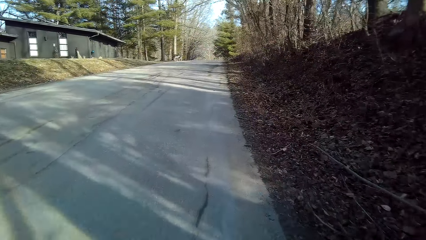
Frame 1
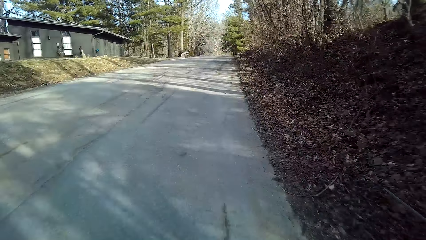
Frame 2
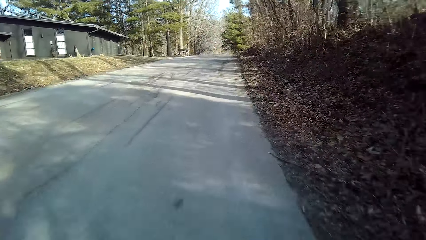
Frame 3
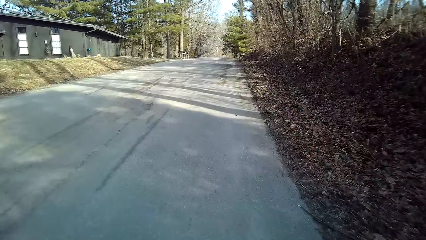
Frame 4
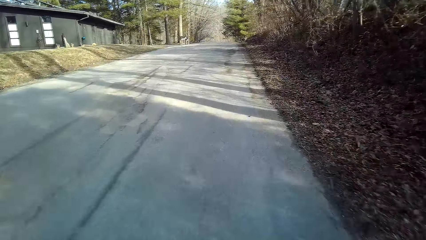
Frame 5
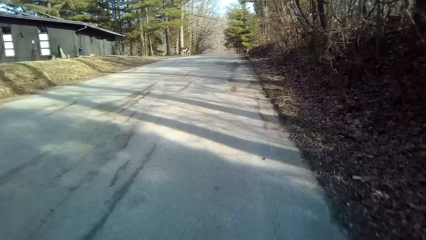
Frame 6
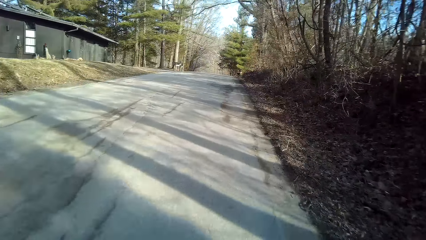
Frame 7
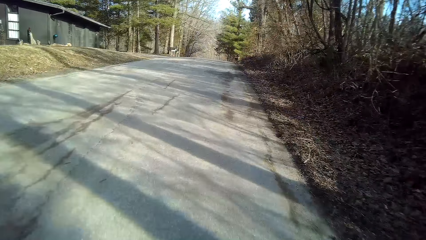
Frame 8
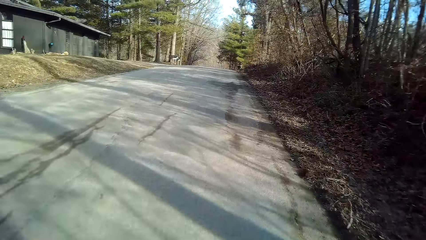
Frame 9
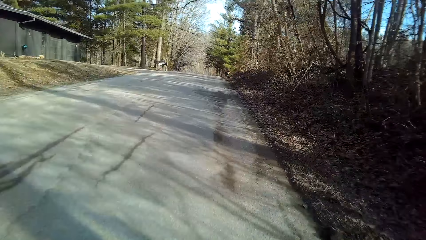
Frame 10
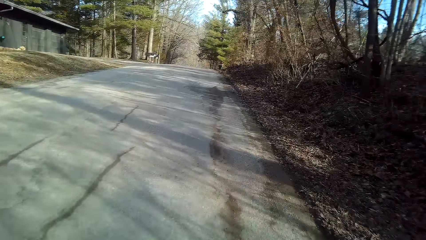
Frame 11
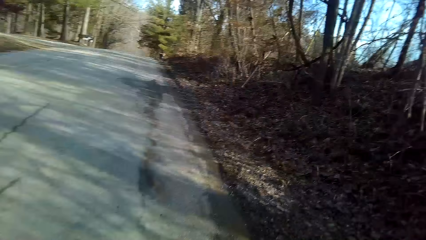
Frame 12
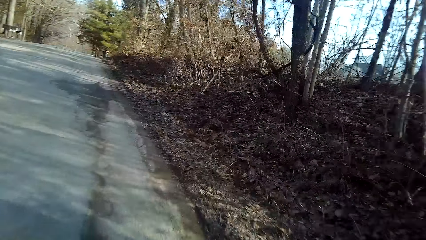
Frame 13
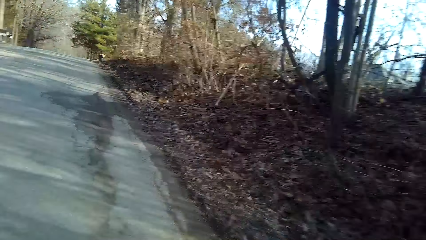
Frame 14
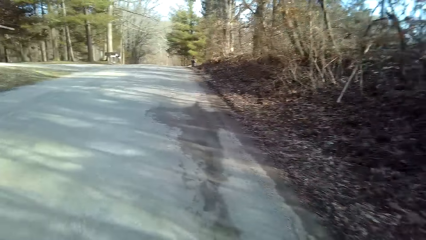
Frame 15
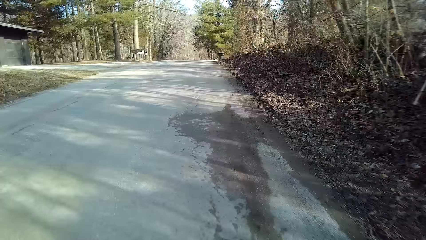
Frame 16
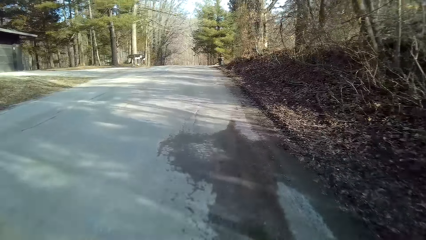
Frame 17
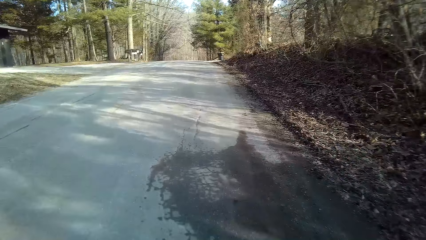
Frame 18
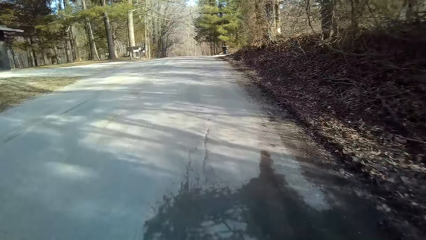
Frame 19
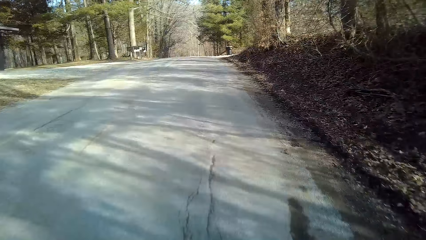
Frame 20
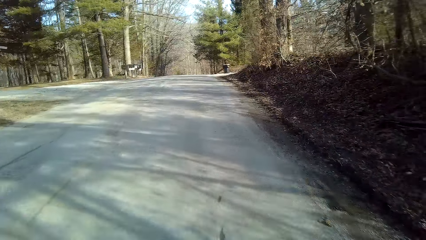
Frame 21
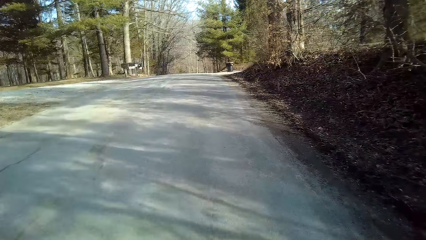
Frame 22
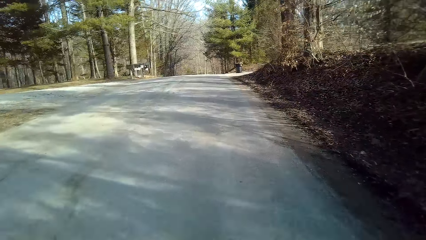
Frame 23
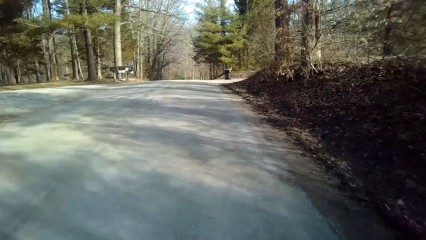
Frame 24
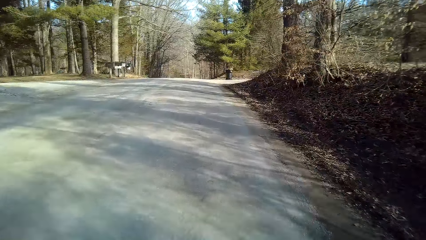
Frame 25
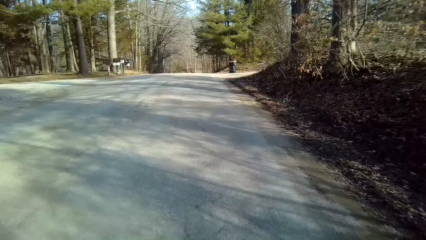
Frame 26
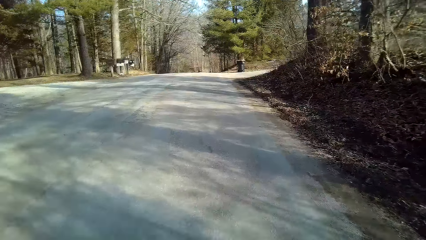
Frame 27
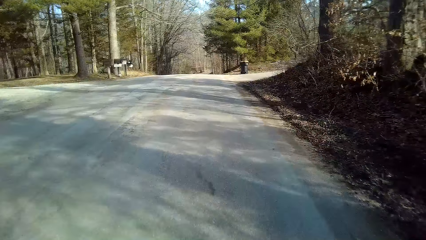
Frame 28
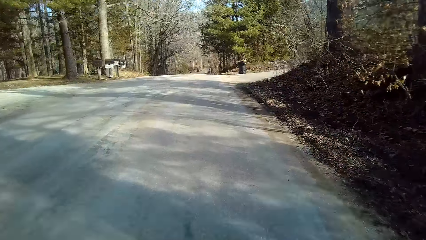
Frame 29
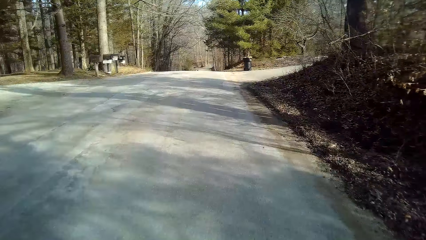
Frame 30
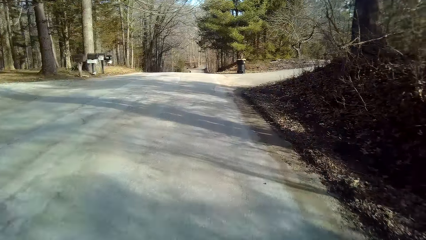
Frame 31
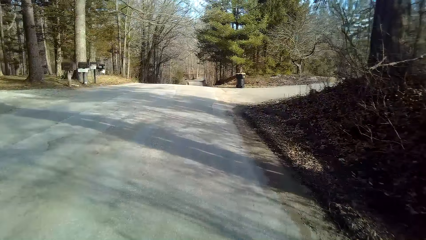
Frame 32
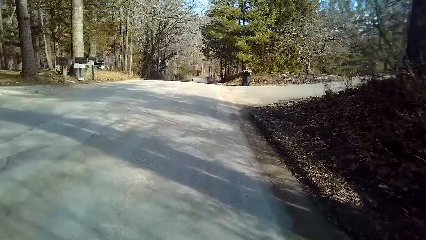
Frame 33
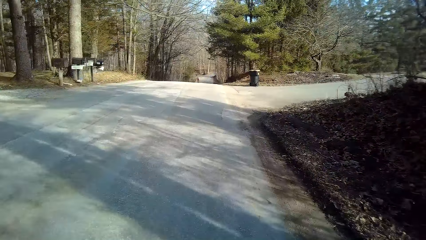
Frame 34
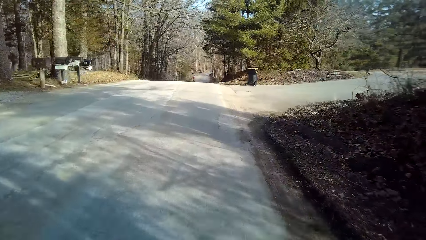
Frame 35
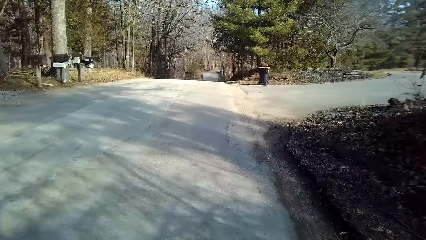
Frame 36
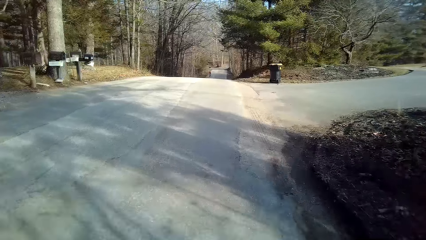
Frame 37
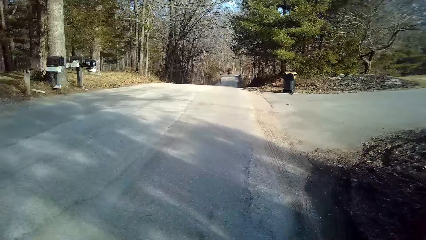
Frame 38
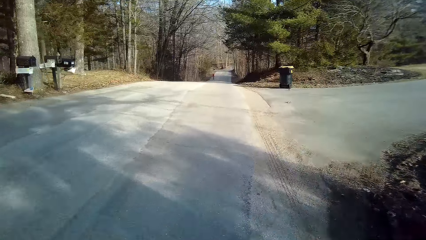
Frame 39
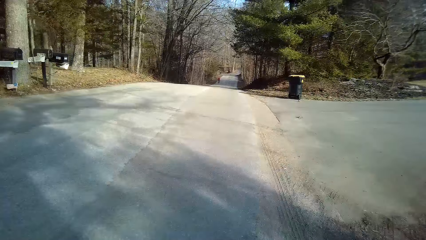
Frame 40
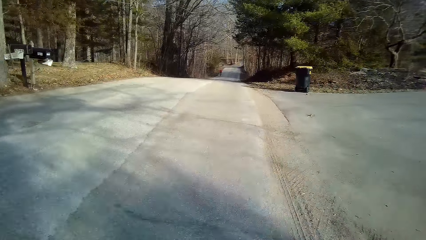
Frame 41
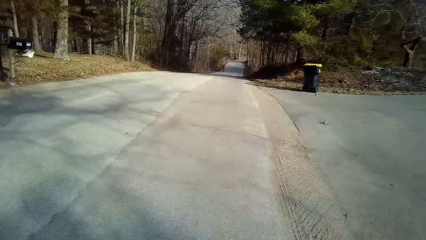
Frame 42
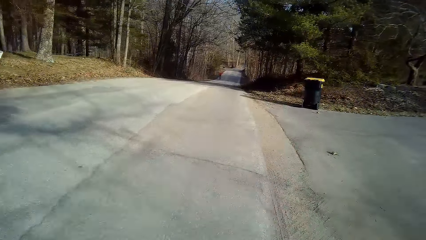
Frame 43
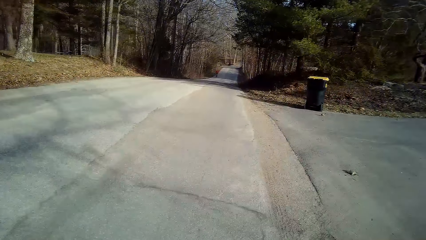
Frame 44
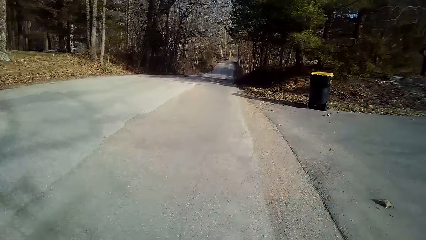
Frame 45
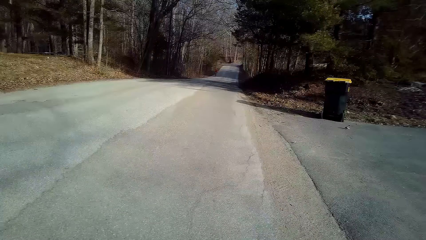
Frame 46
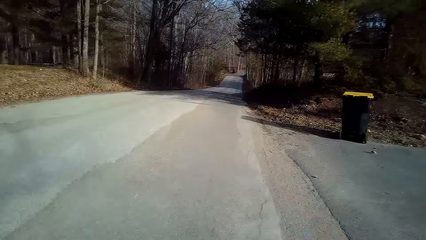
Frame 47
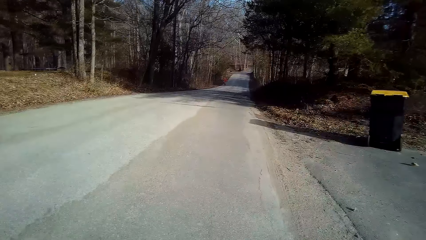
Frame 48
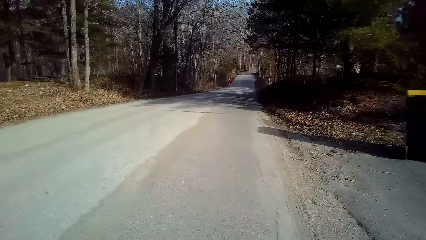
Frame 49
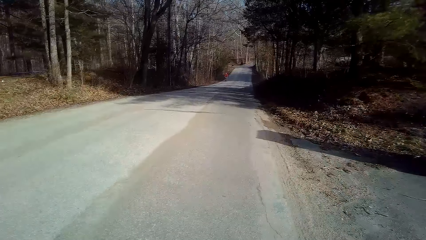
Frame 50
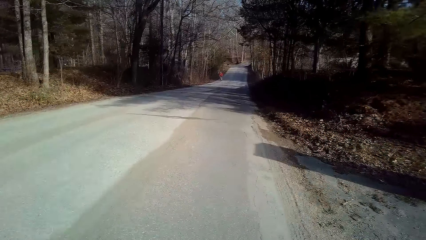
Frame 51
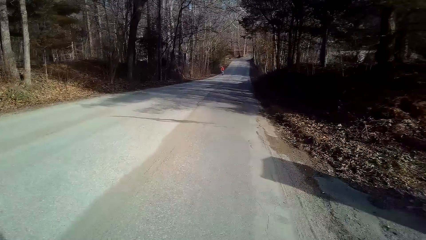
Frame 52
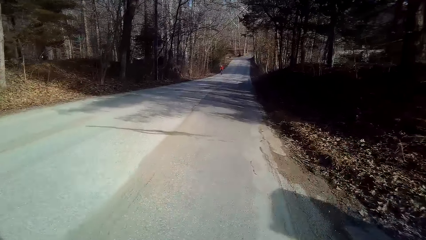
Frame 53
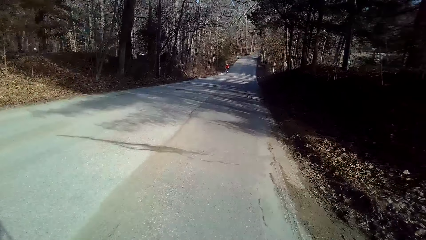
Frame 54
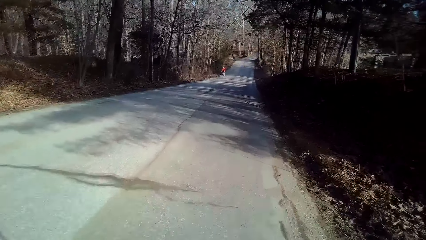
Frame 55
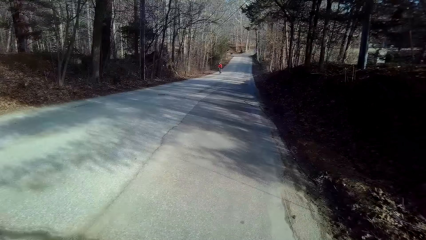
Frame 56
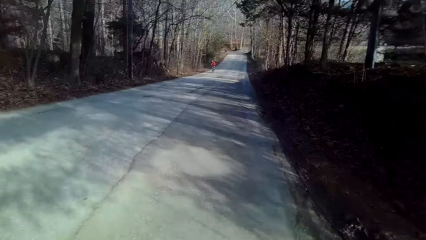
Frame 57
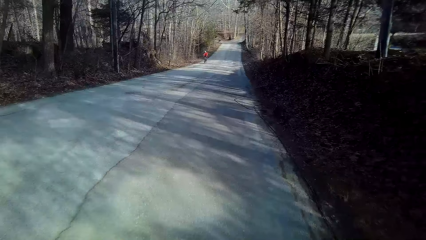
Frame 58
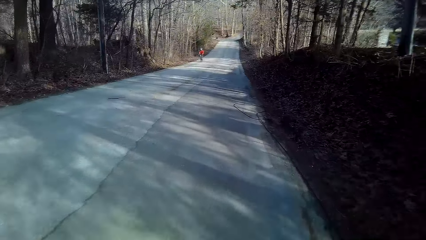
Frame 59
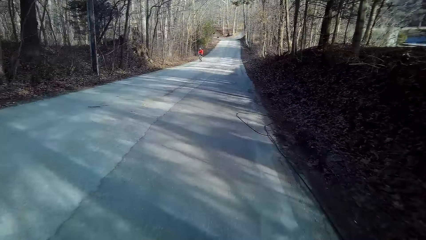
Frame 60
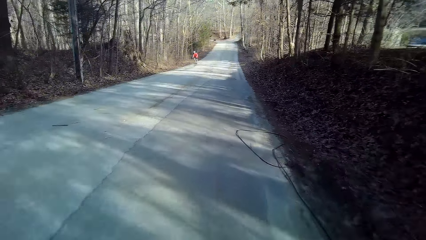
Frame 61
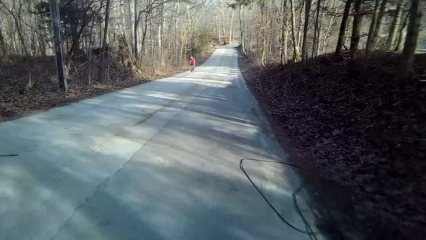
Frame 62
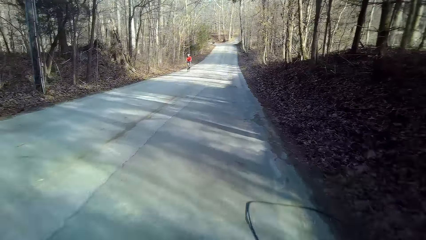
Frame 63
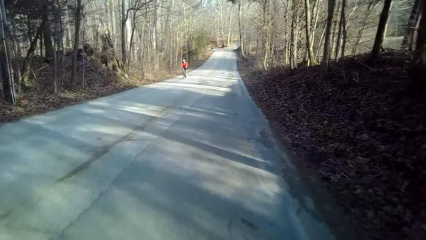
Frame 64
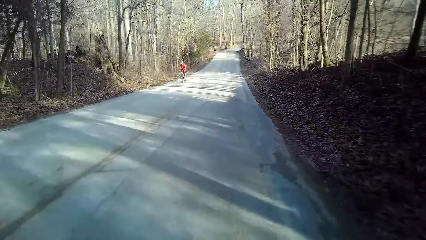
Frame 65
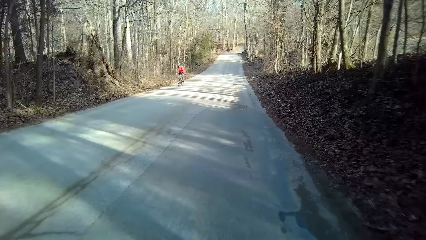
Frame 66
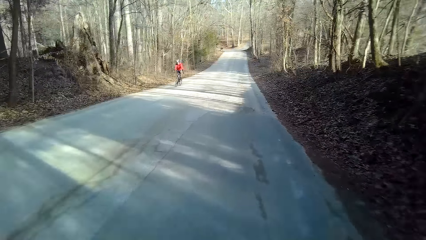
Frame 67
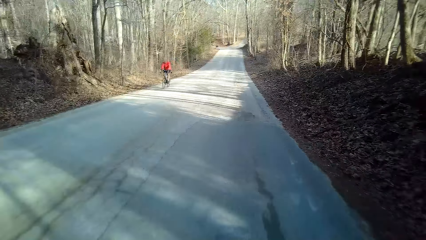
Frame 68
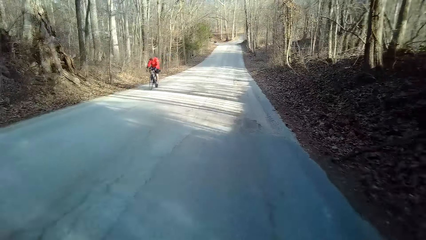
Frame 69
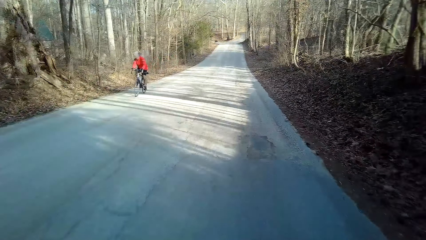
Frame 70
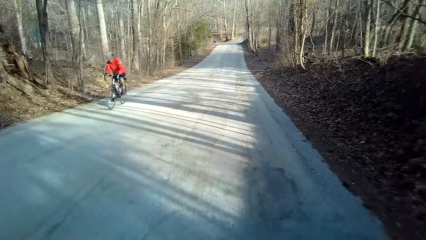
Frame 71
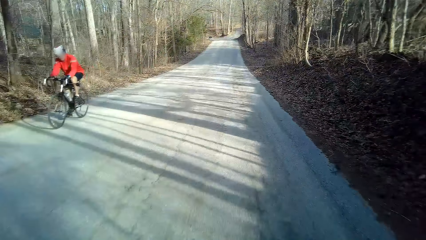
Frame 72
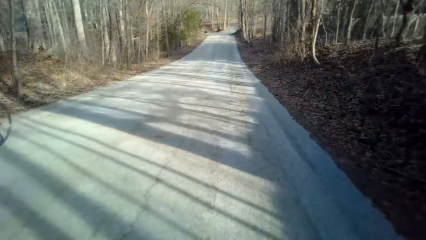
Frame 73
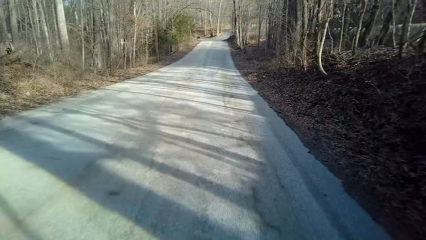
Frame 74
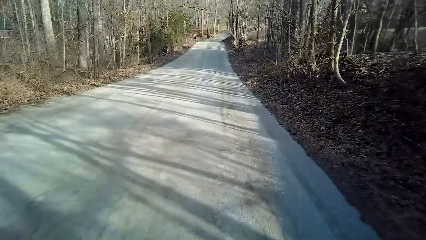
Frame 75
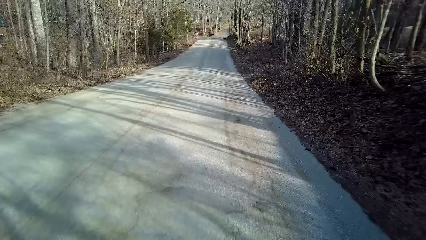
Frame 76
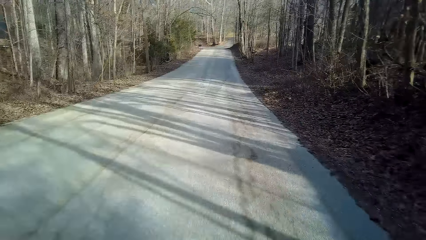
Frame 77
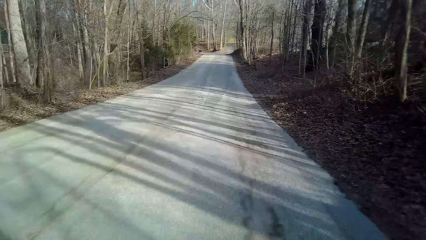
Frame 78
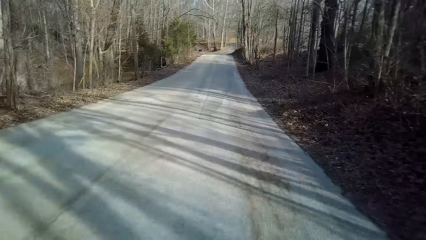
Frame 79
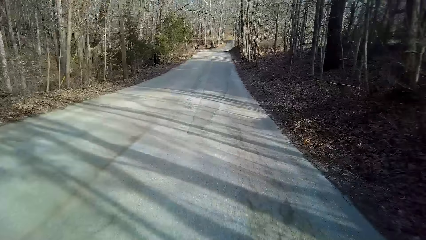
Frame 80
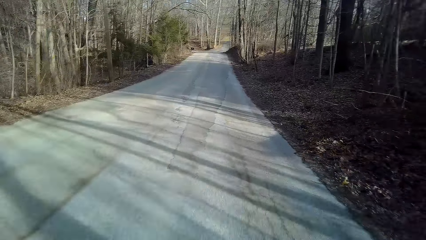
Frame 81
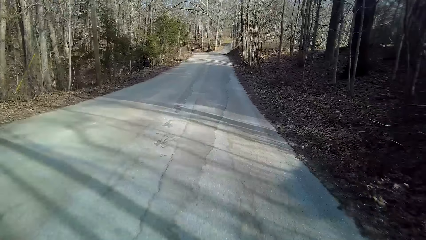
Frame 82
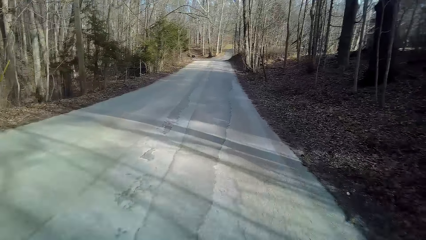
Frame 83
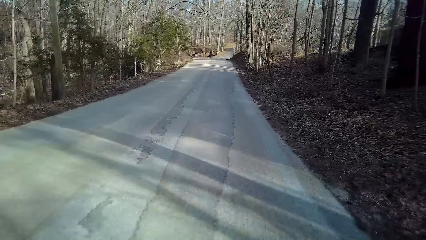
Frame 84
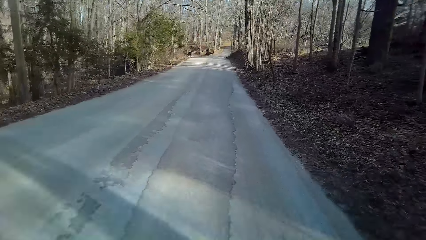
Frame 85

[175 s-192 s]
The camera wearer turns to the side. They ride a bicycle on the road. They turn to the side. They ride the bicycle on the road.
